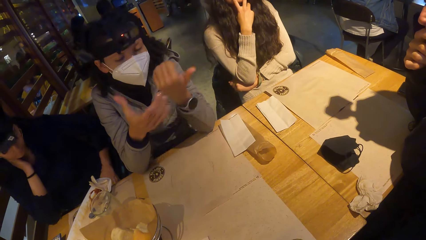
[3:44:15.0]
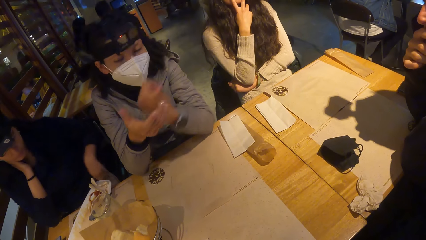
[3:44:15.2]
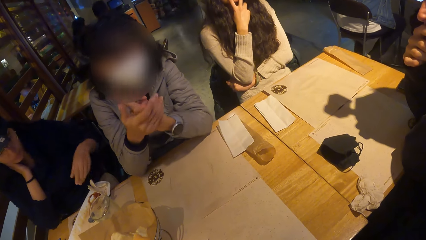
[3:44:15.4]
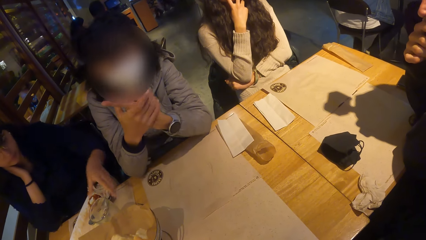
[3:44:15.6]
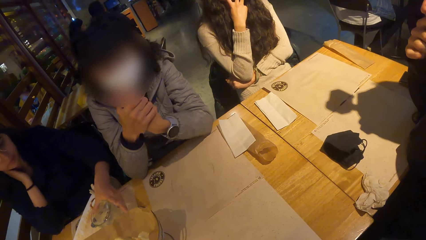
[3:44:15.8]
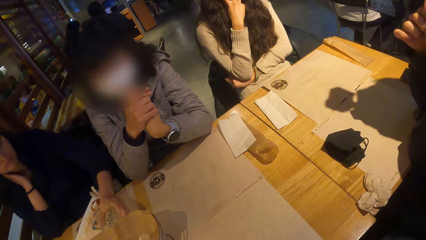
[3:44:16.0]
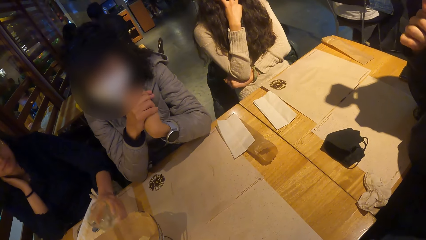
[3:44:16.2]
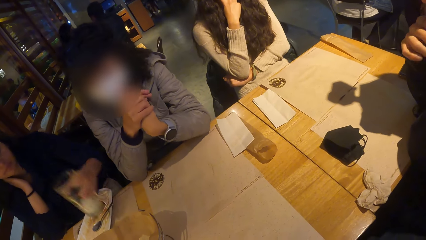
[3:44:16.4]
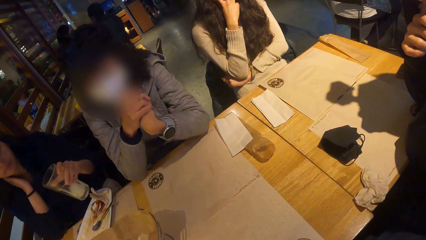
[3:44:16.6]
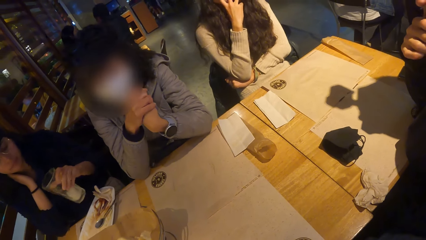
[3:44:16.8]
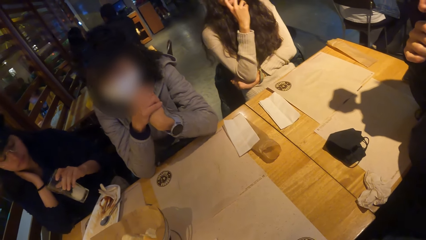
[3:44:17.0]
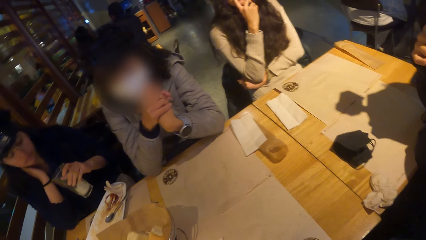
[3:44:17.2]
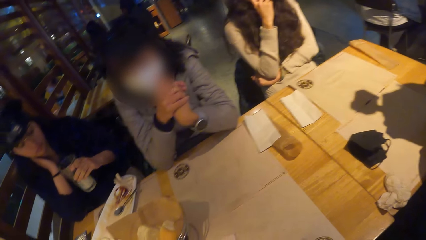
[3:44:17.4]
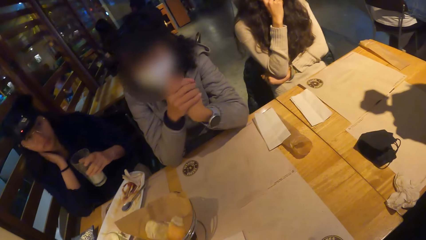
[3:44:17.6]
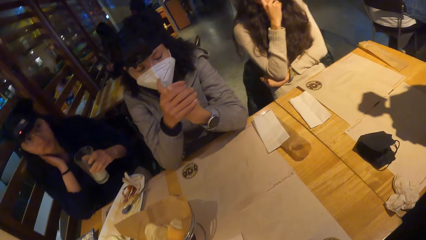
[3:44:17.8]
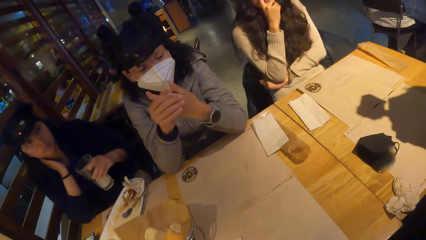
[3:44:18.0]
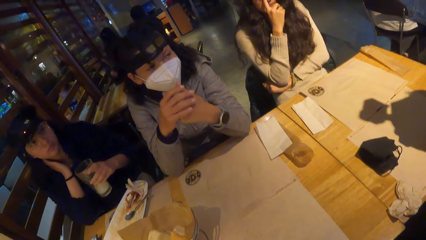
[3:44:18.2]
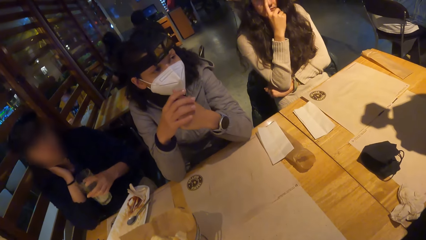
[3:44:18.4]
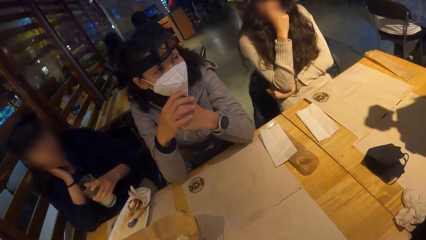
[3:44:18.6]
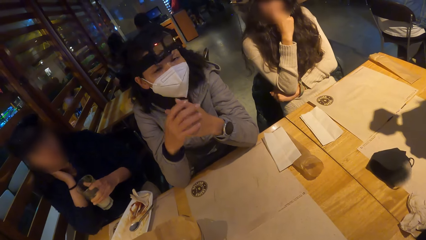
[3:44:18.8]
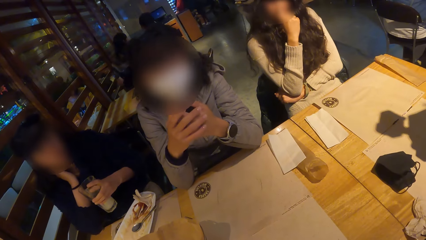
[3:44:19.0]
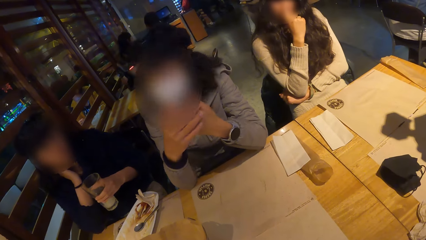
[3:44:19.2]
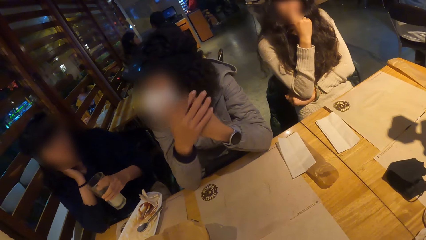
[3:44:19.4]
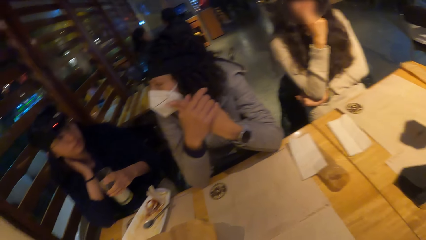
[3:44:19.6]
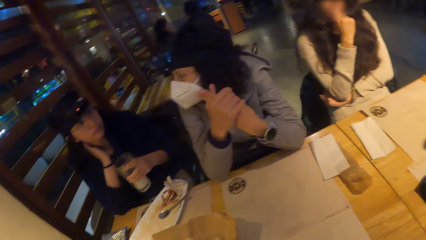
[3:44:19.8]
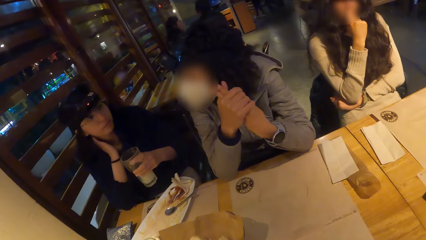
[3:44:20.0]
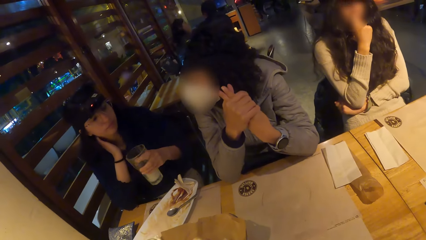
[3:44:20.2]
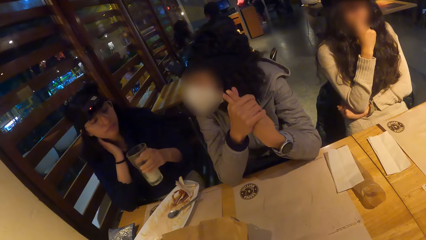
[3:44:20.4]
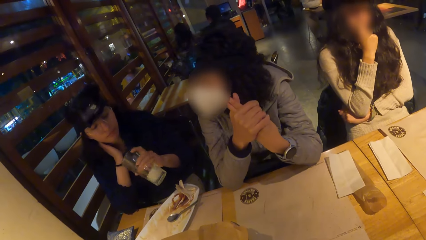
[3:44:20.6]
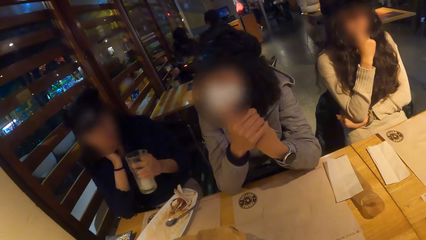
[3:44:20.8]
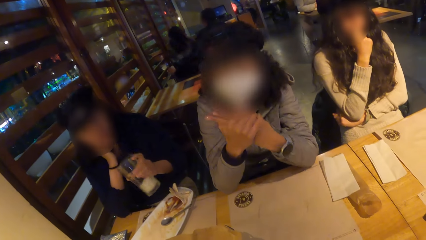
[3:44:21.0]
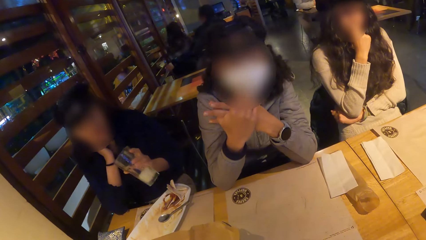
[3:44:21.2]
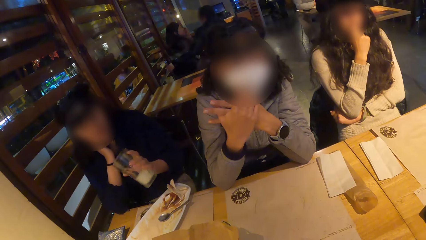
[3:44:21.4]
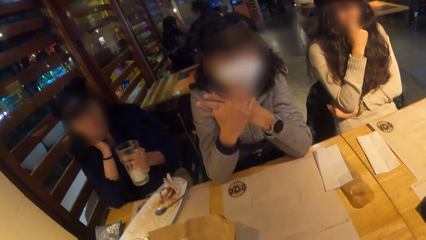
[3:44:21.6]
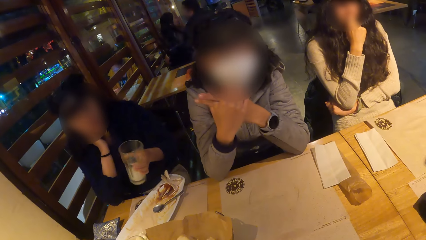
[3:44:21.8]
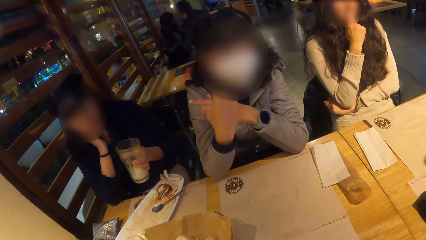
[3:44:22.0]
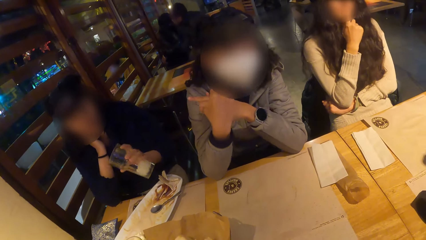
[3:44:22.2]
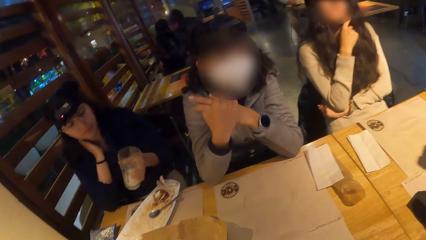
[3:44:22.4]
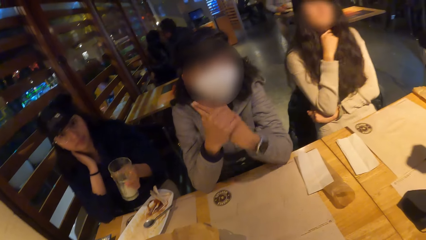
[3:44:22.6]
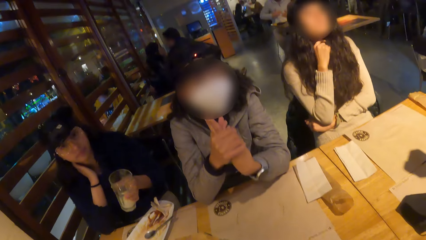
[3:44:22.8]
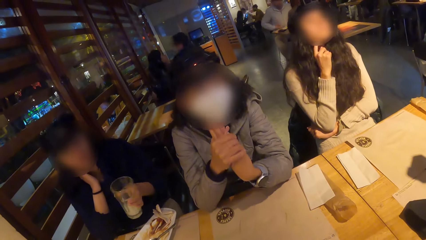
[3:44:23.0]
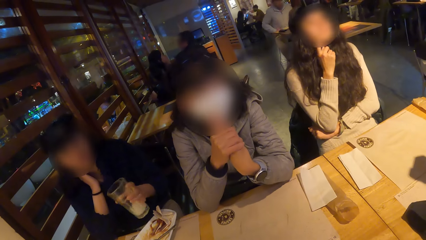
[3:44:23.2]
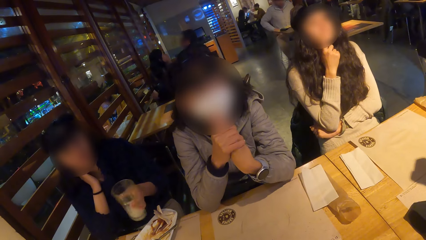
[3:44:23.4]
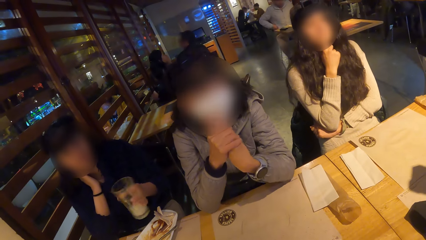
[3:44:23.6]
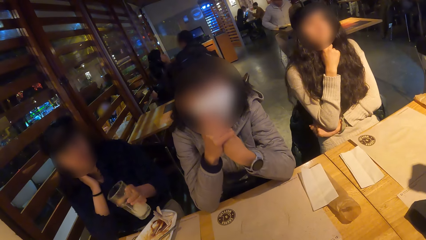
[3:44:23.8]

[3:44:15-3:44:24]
The woman picks up the glass of smoothie or beverage glass from the table with her left hand. The woman shakes the beverage glass.

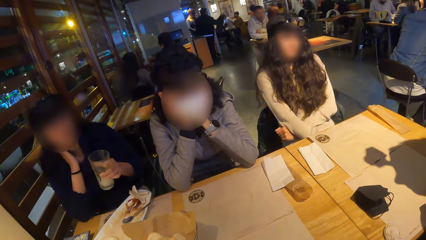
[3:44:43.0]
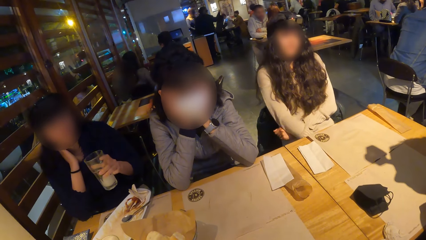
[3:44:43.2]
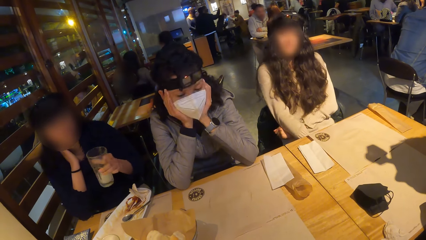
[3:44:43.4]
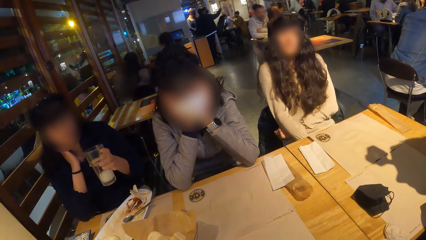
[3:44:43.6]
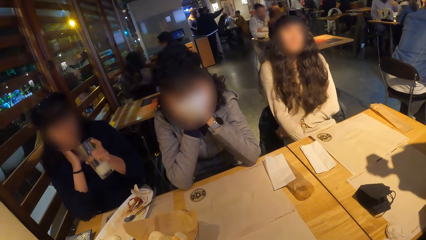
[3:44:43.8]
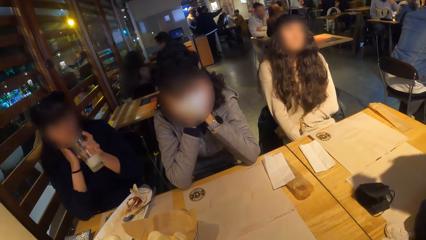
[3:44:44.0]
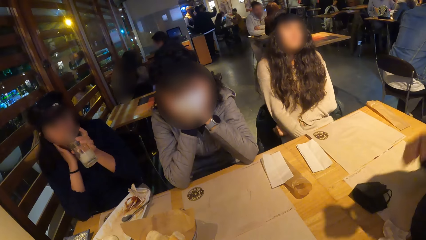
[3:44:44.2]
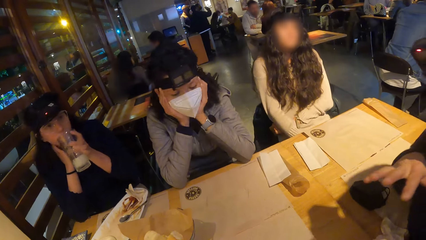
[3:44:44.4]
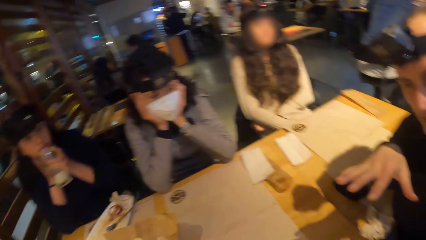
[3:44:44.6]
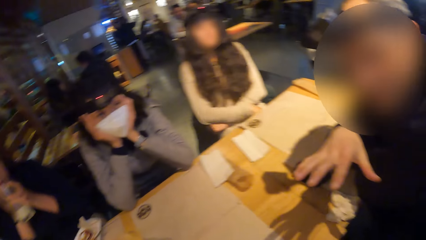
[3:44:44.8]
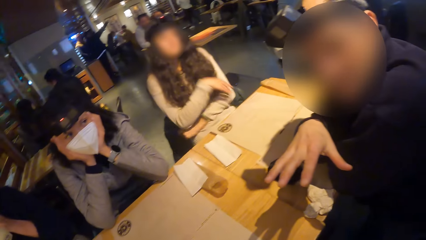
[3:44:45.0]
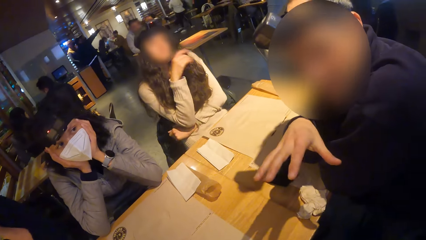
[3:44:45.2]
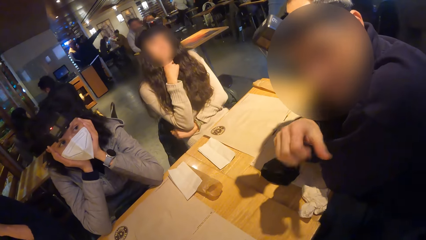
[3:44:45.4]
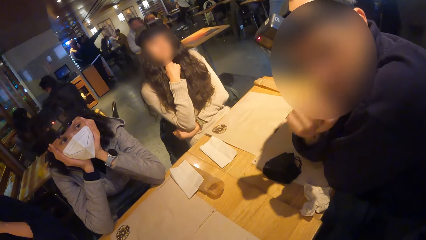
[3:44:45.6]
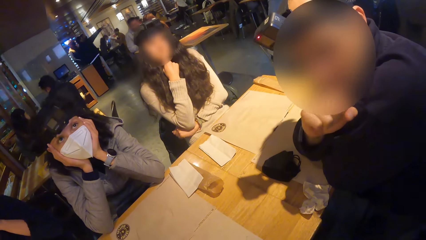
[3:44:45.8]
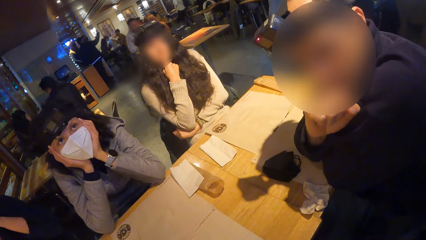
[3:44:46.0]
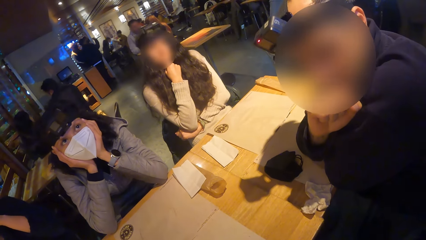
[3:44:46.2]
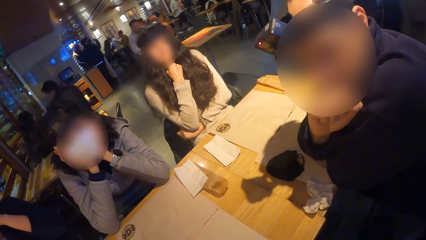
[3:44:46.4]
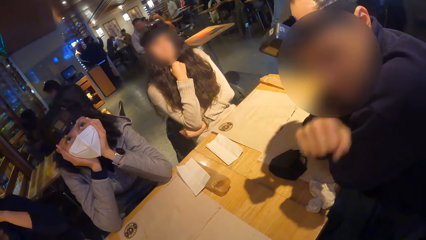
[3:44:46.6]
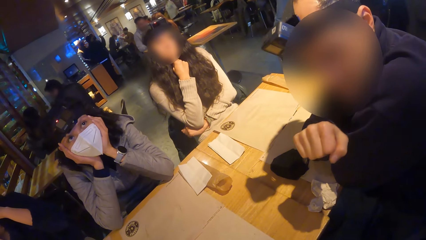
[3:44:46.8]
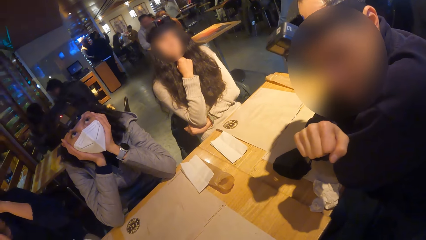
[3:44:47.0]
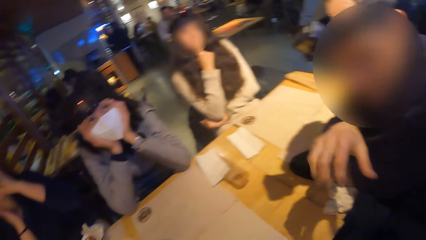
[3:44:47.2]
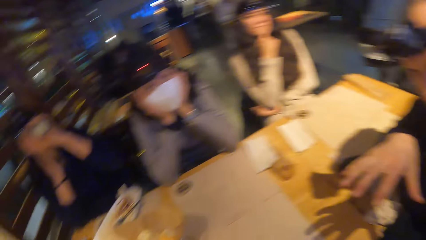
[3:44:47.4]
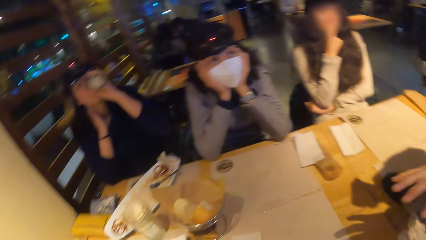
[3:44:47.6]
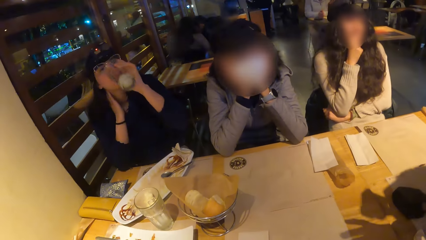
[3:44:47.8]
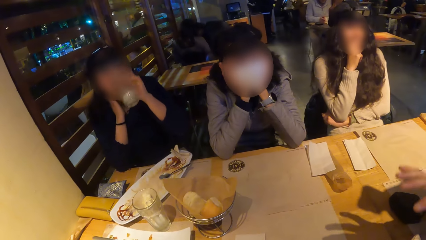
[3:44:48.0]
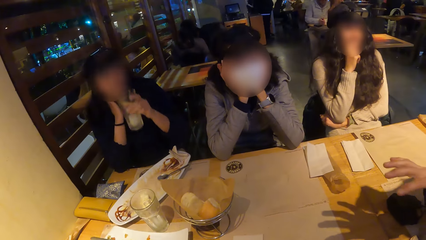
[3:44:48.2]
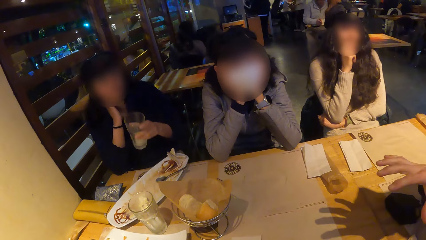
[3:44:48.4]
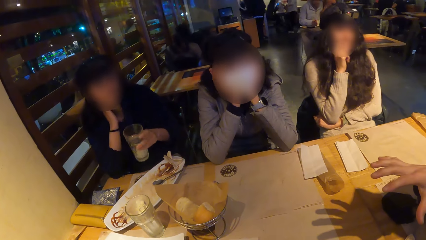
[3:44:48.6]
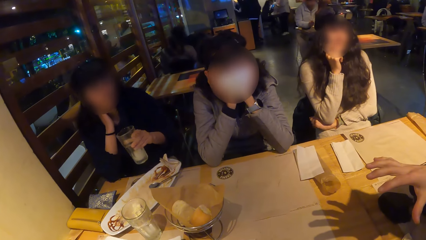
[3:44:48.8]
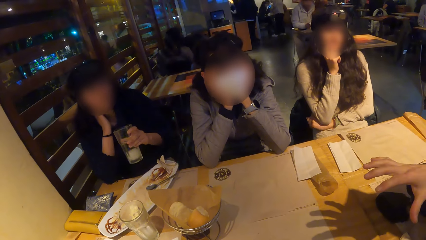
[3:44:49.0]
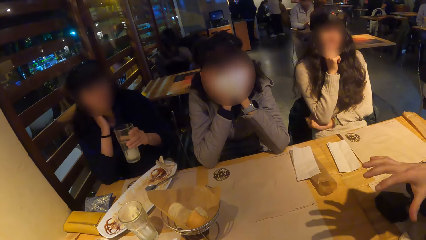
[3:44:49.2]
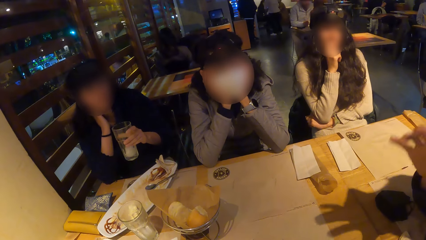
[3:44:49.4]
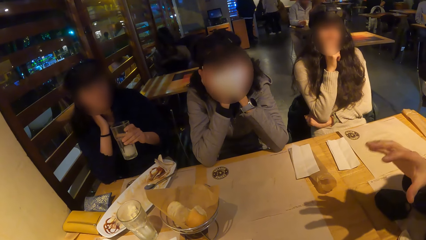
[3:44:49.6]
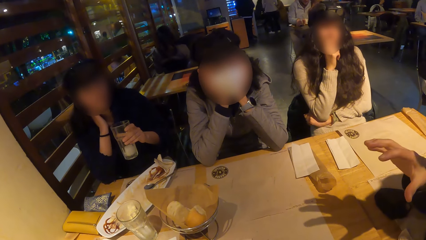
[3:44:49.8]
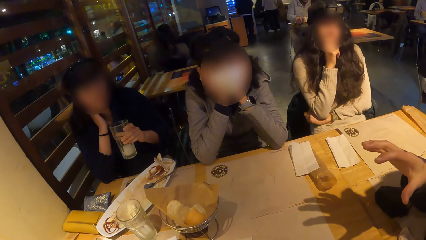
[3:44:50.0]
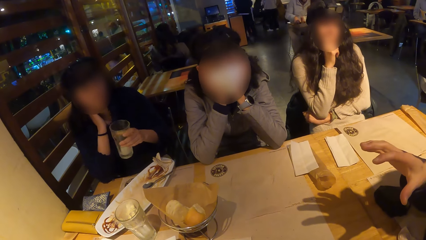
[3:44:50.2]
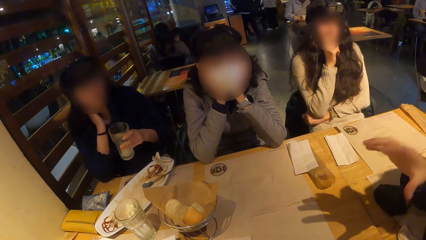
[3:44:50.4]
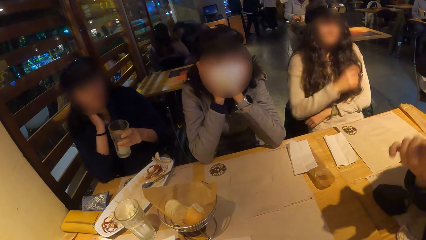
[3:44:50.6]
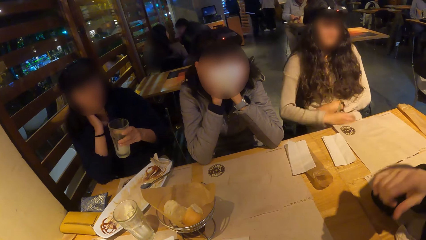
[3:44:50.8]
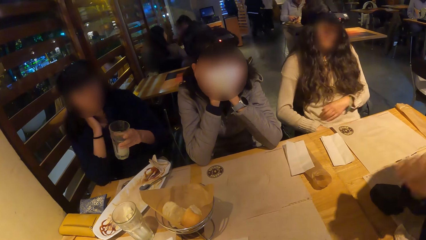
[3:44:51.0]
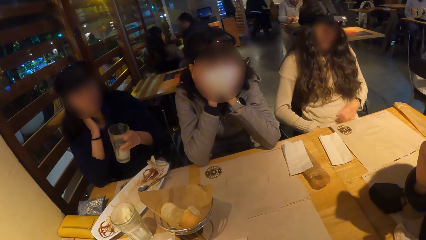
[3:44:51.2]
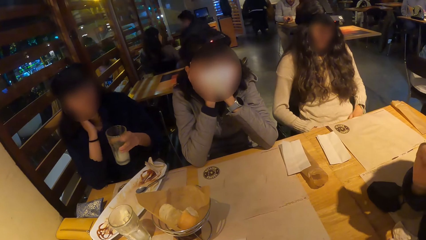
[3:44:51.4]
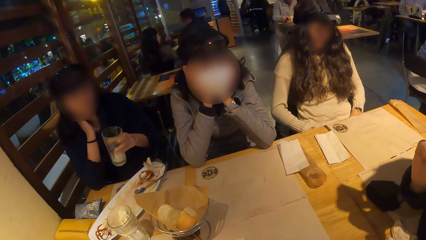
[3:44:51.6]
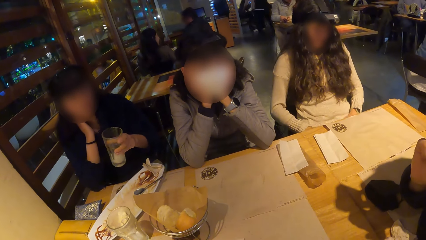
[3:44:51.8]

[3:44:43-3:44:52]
The woman drinks the smoothie from the glass with her left hand. The ladies dialogue with a man.
